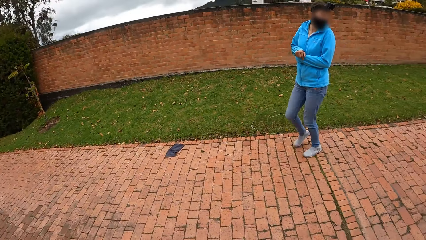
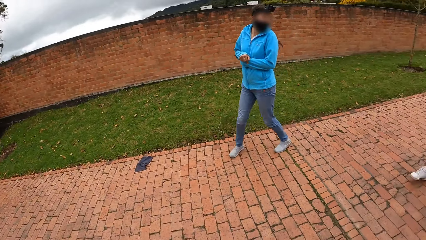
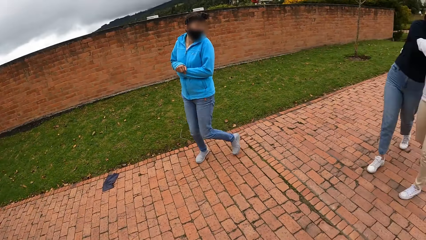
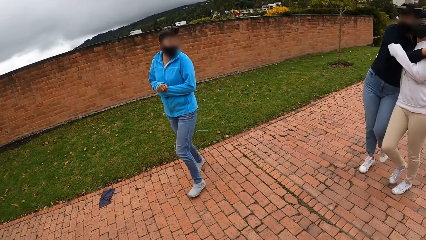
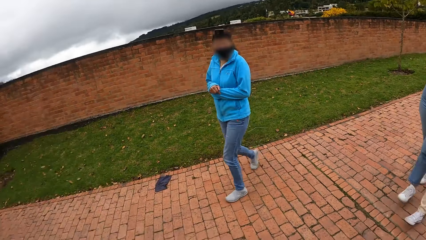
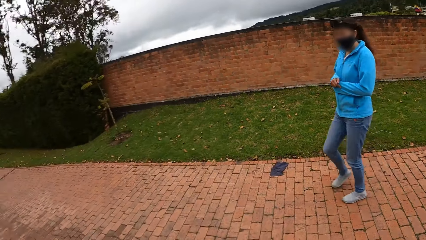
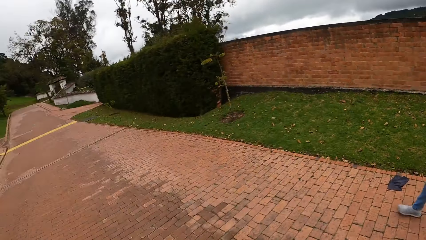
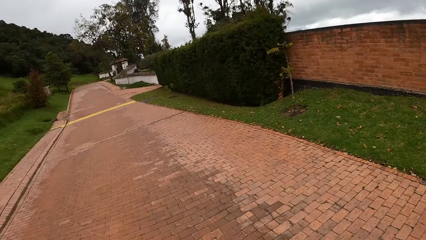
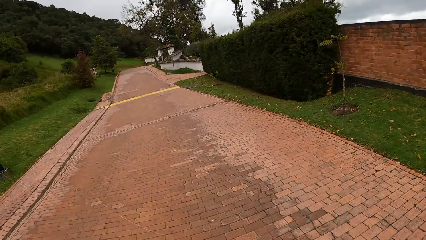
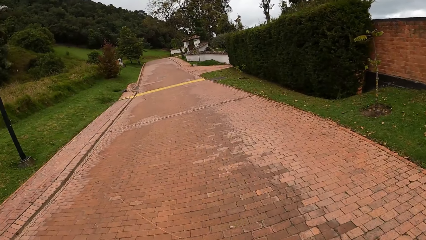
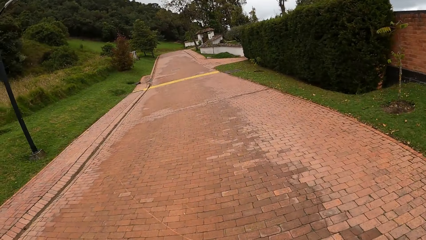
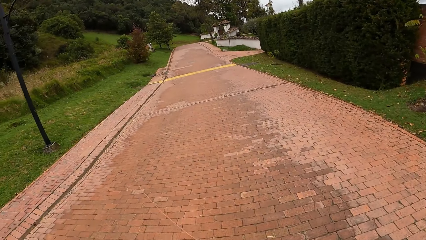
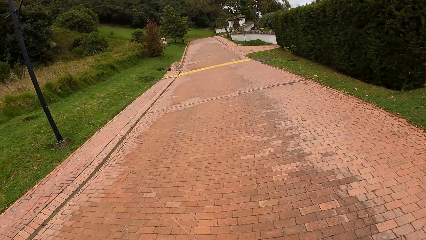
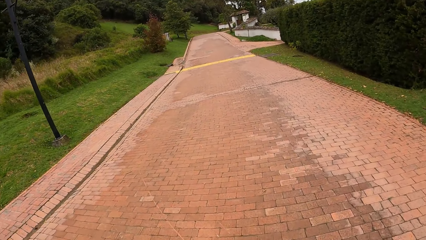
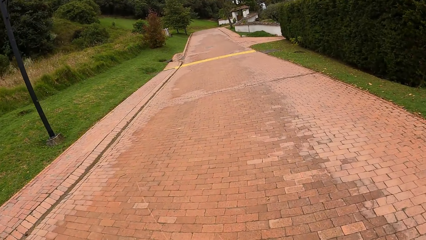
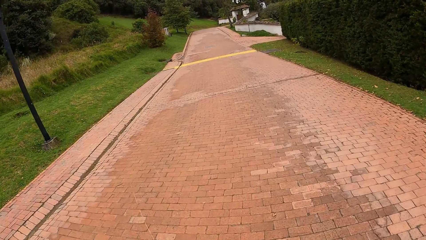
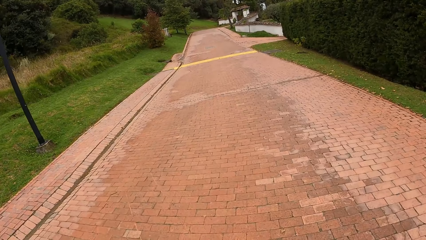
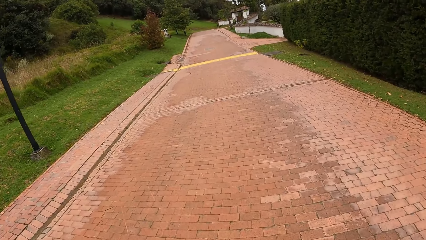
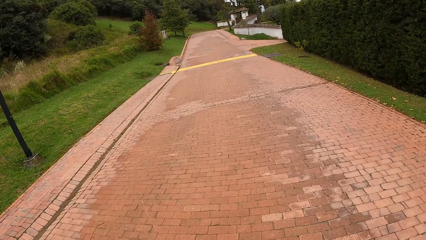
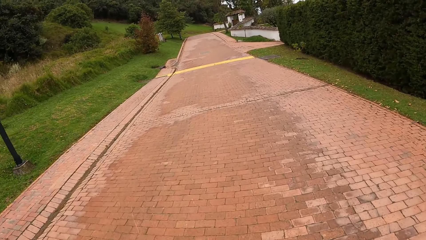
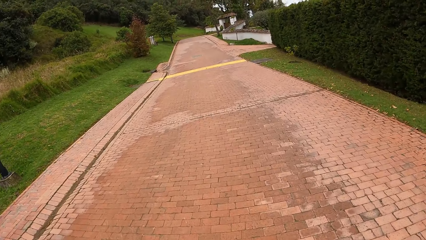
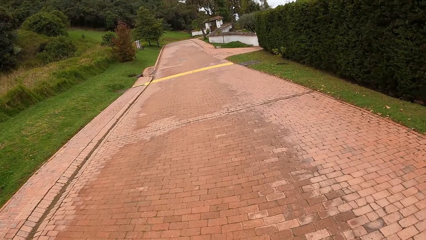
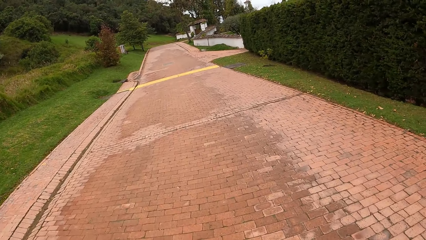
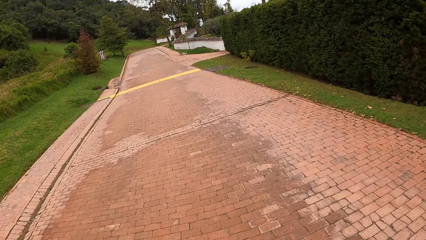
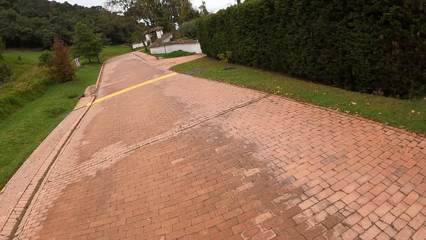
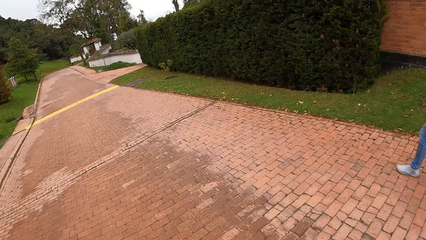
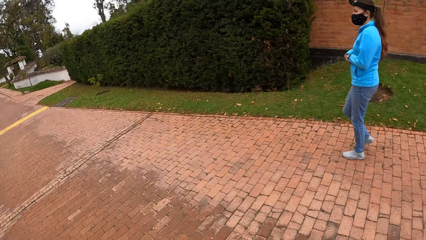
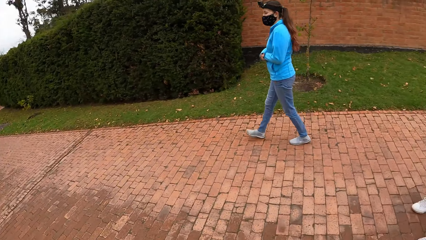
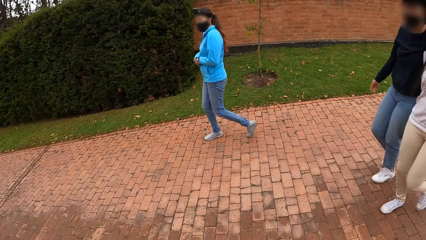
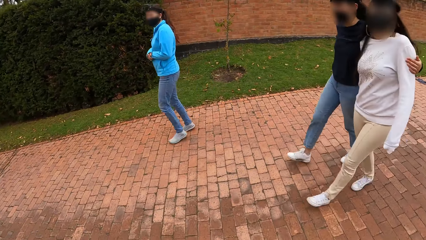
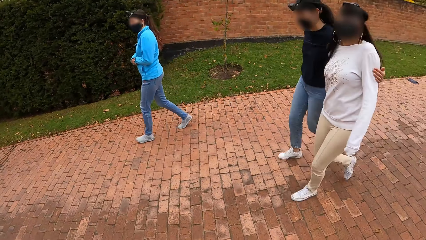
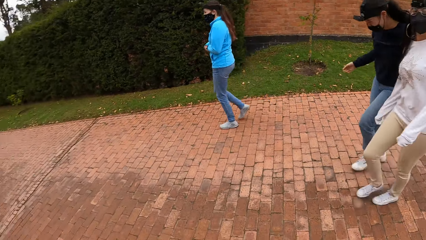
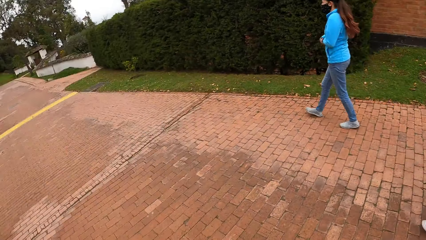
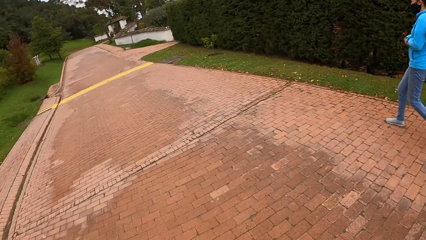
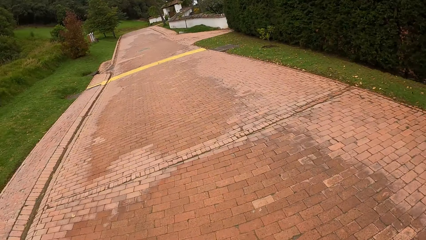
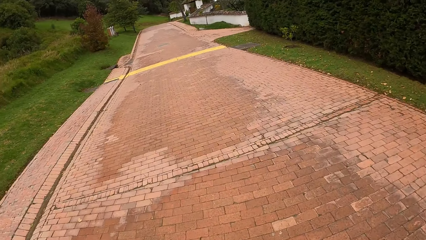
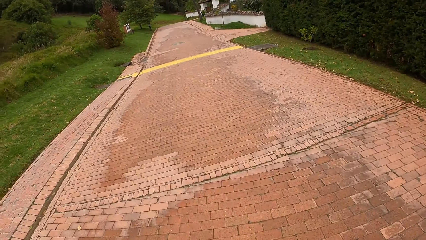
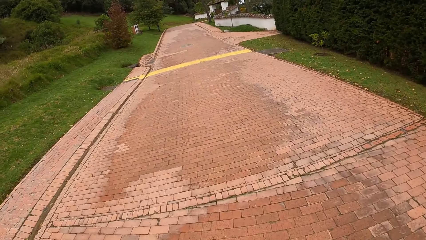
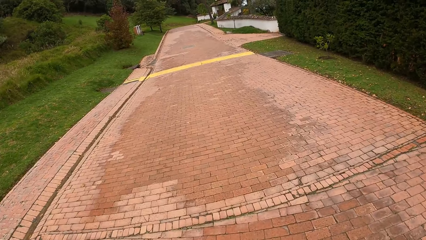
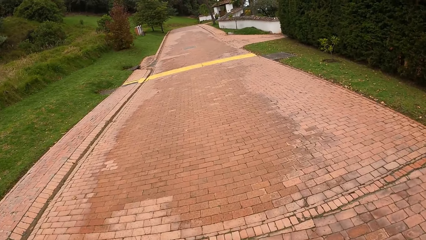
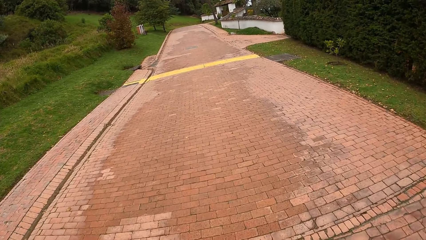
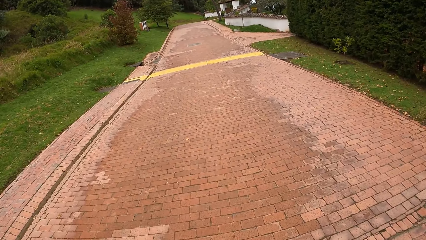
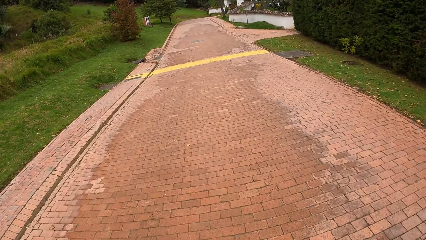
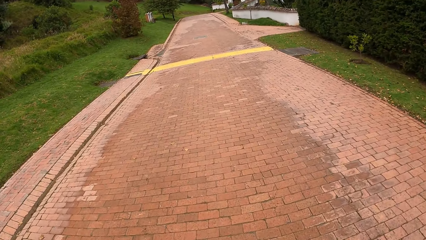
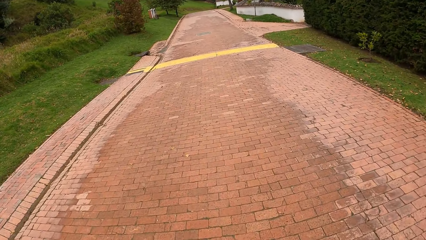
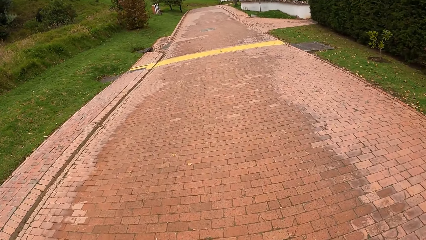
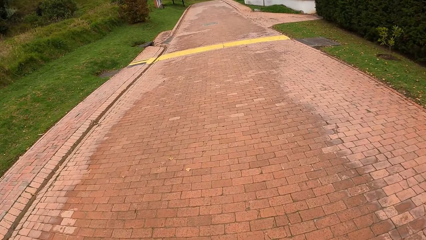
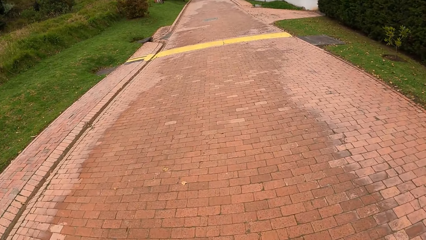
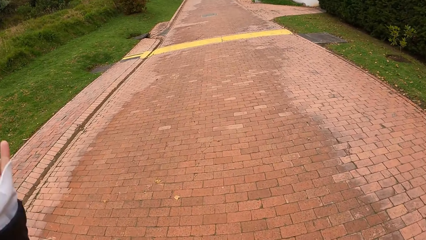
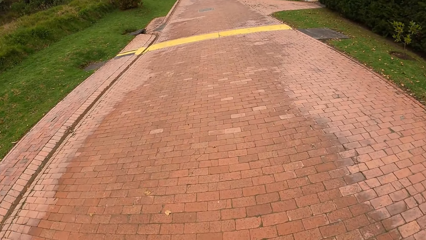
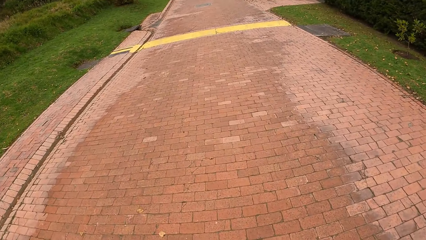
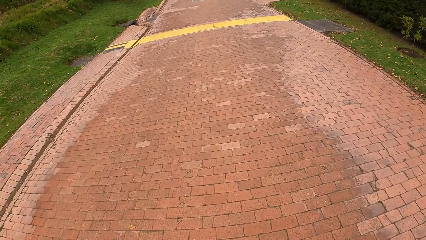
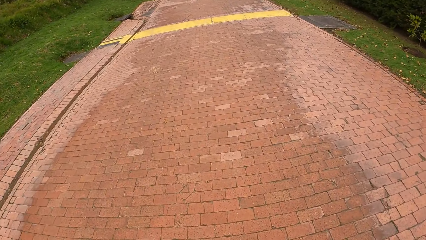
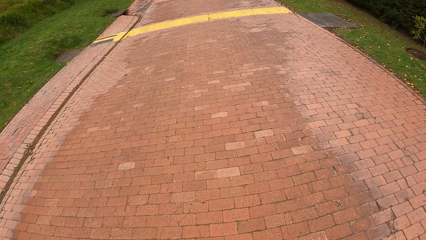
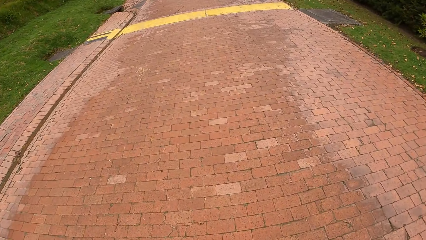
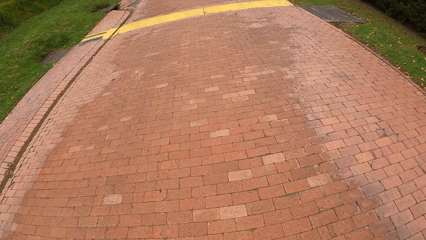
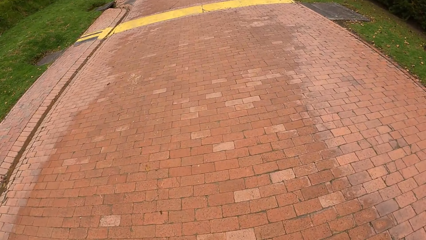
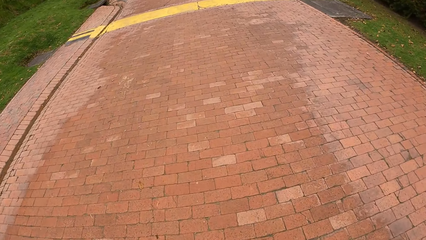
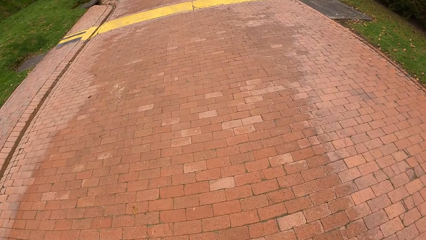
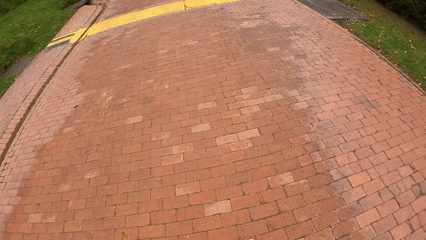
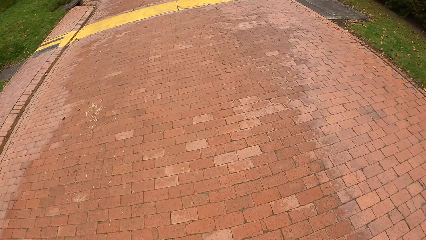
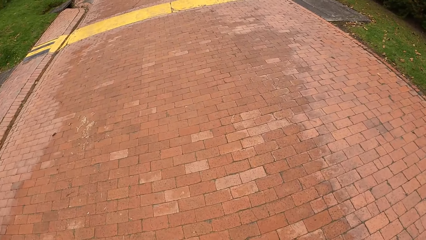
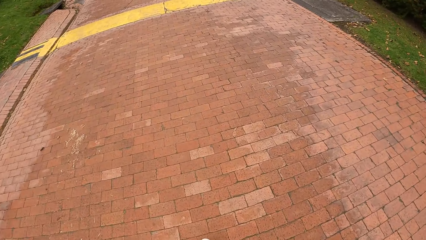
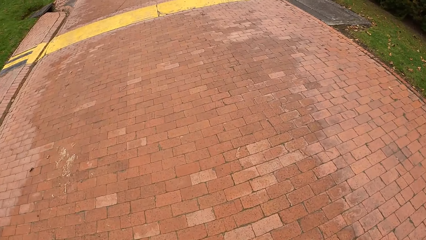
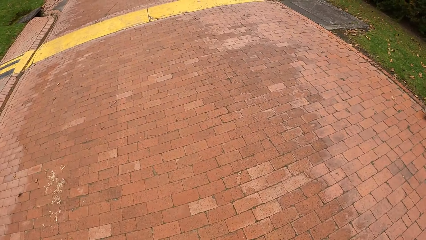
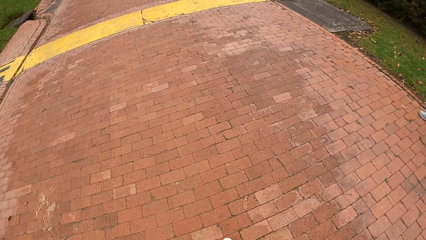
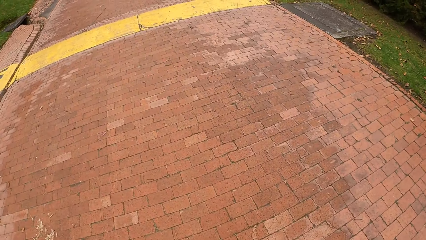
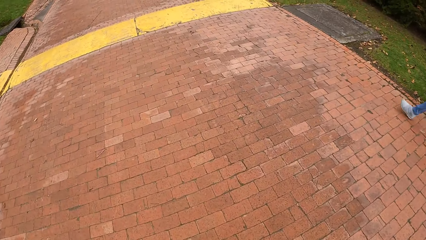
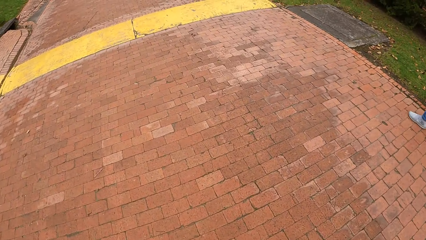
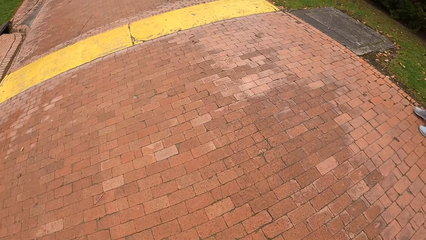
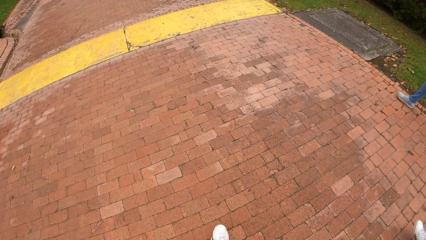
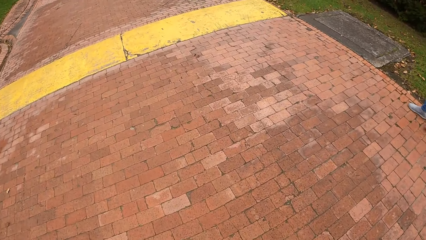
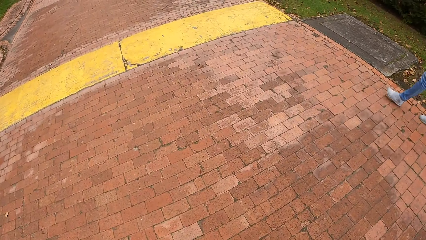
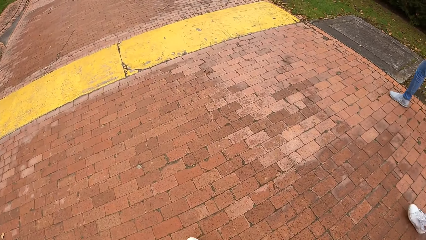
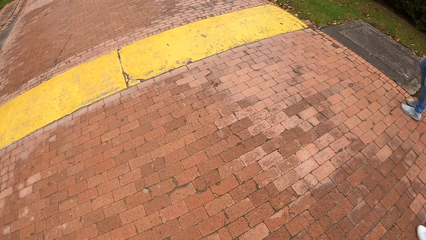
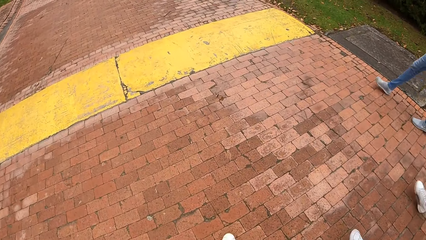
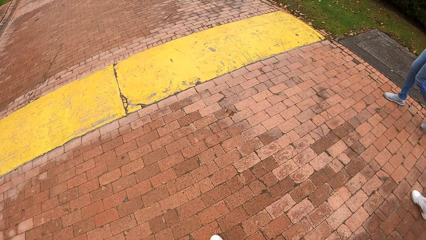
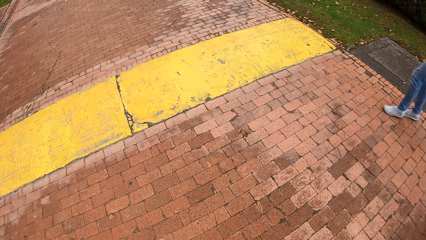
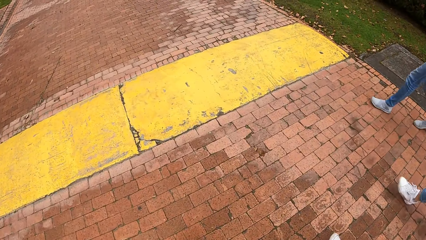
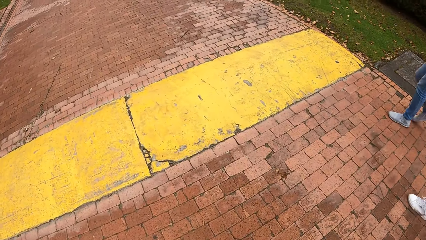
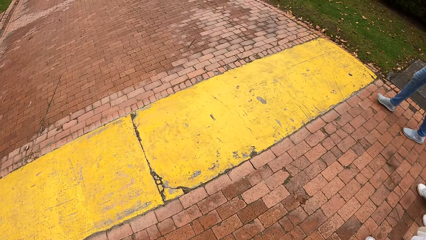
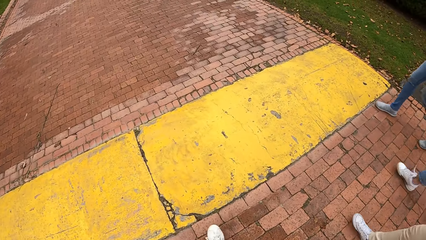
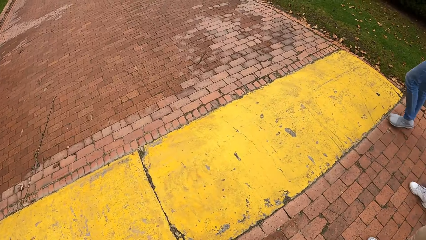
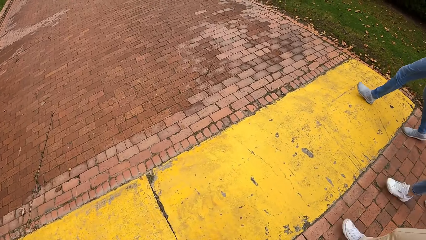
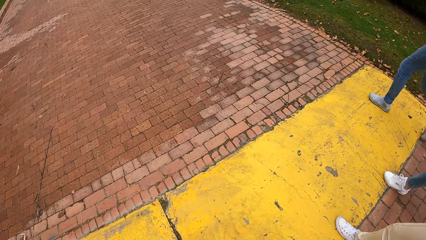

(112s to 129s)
The women hold themselves. The camera wearer looks around. They walk around. One woman holds the other woman with her left hand. The camera wearer looks around. They walk around. A person walks around. Another person walks around.
